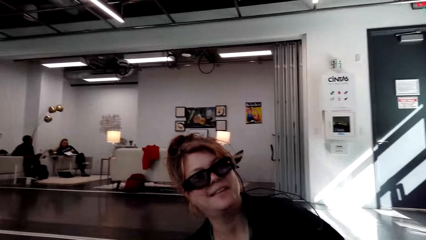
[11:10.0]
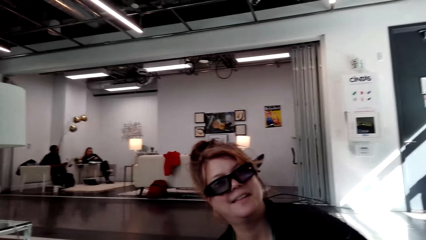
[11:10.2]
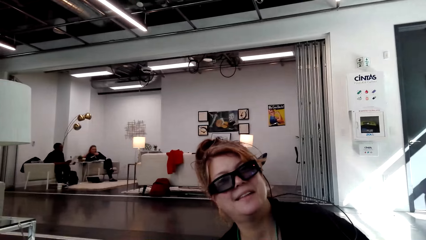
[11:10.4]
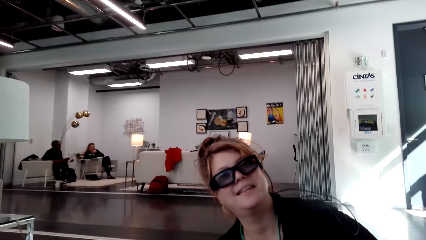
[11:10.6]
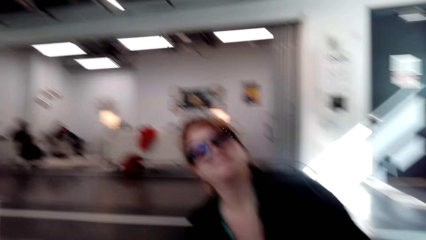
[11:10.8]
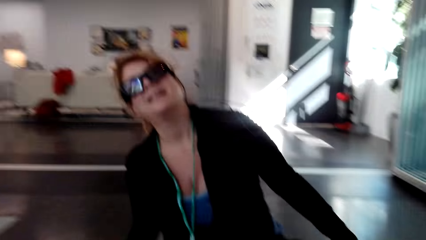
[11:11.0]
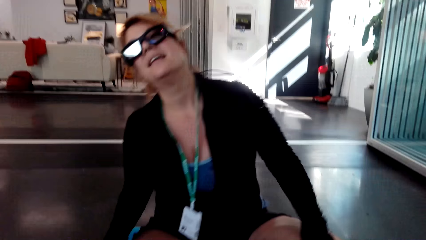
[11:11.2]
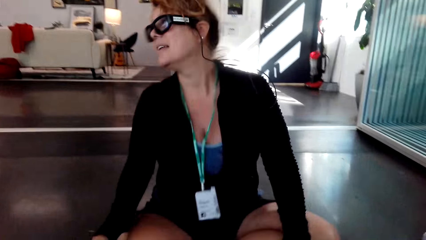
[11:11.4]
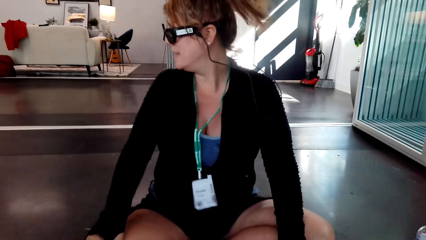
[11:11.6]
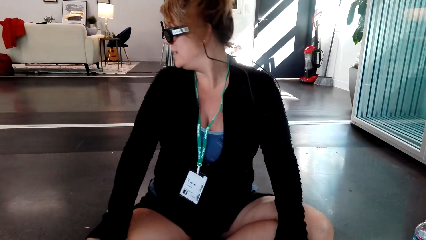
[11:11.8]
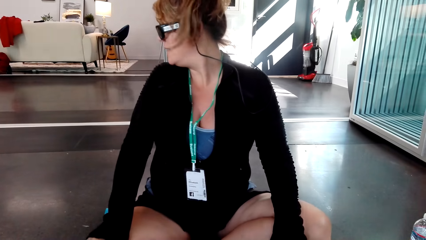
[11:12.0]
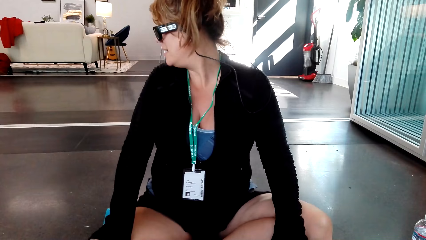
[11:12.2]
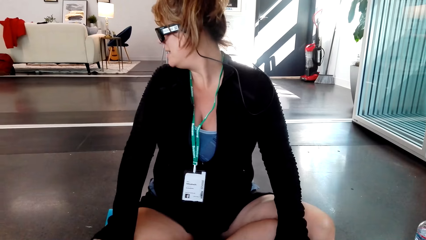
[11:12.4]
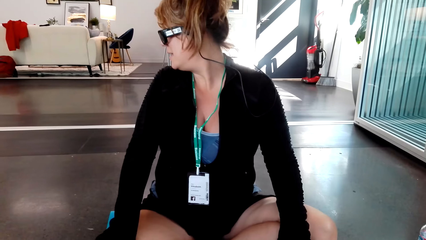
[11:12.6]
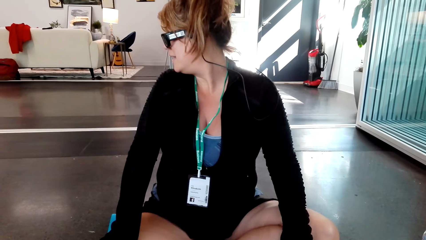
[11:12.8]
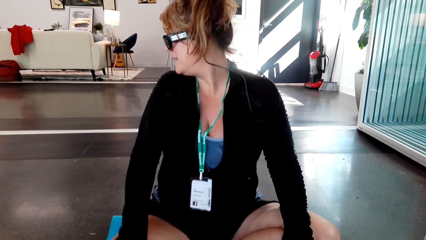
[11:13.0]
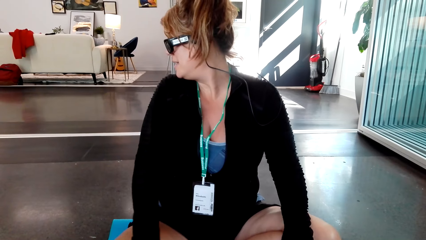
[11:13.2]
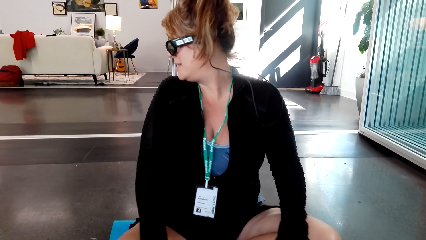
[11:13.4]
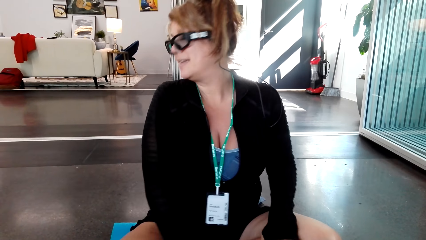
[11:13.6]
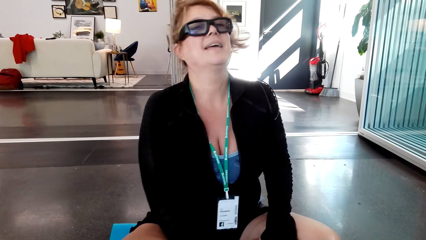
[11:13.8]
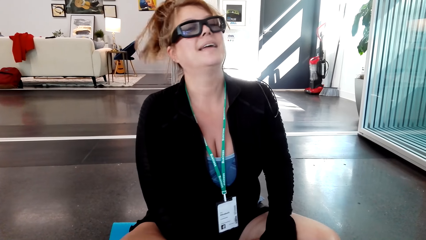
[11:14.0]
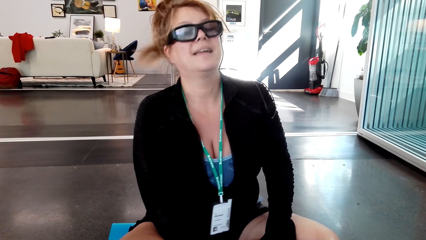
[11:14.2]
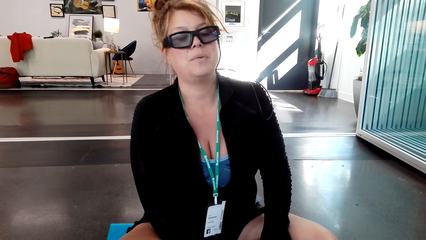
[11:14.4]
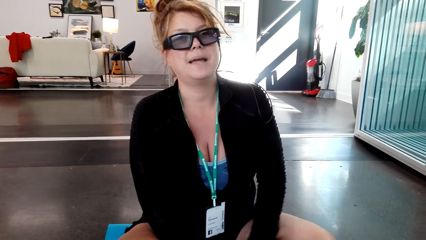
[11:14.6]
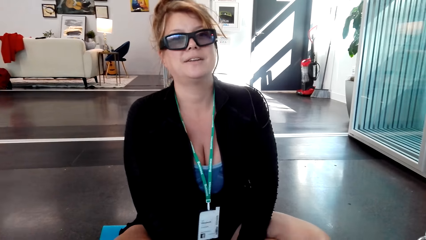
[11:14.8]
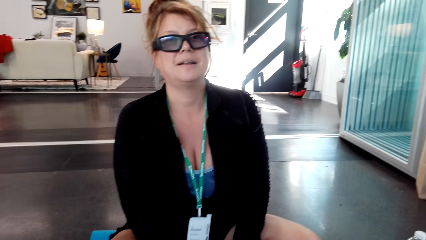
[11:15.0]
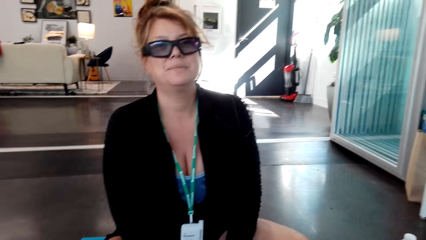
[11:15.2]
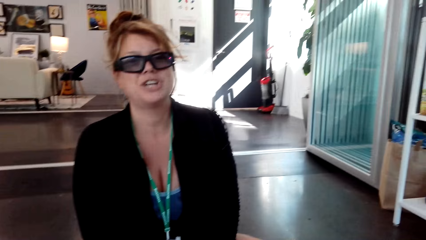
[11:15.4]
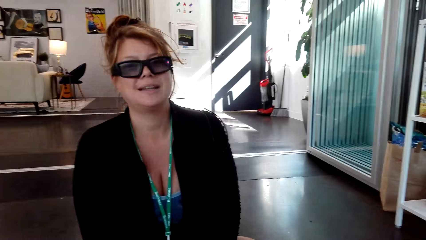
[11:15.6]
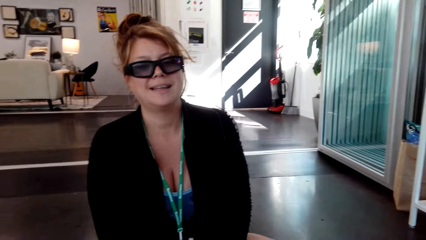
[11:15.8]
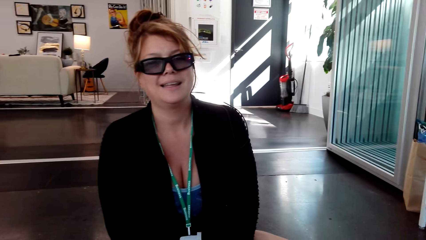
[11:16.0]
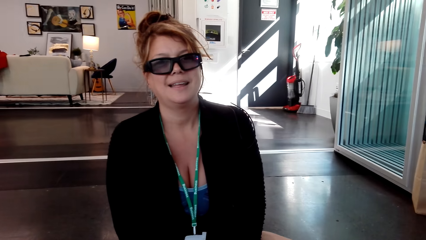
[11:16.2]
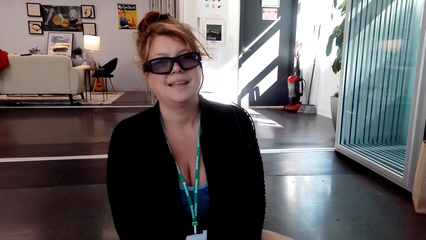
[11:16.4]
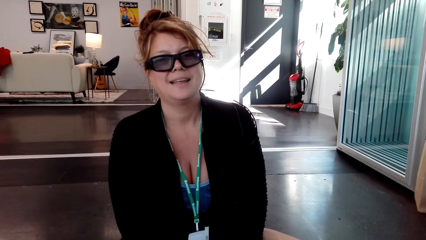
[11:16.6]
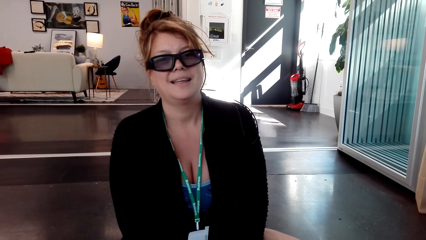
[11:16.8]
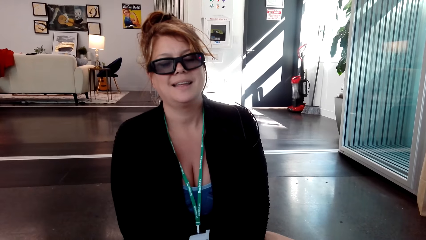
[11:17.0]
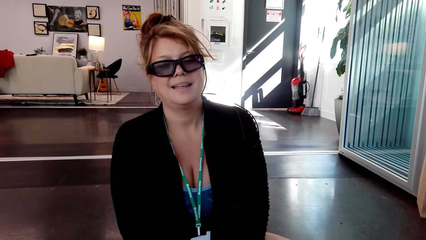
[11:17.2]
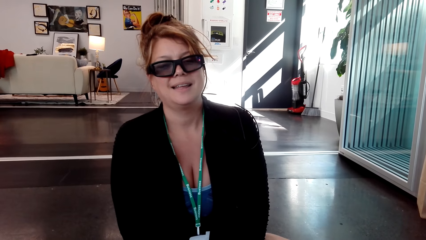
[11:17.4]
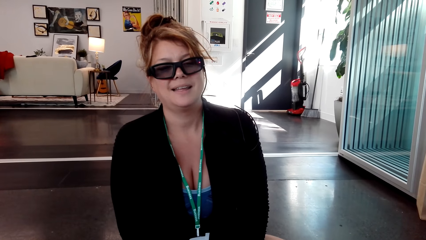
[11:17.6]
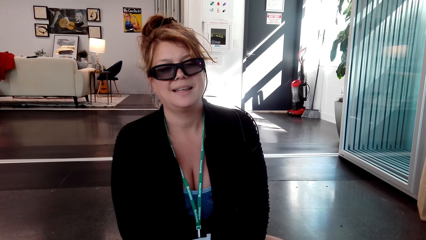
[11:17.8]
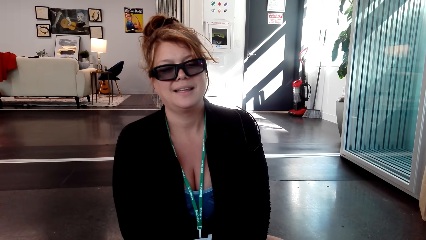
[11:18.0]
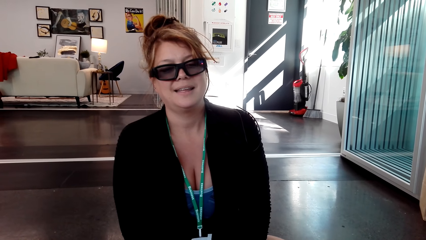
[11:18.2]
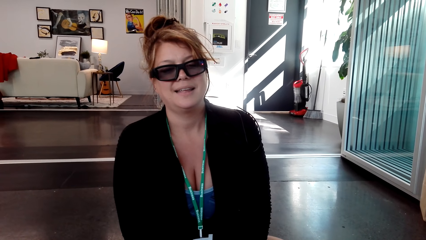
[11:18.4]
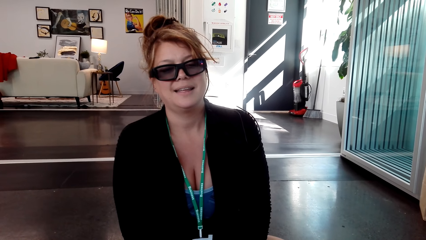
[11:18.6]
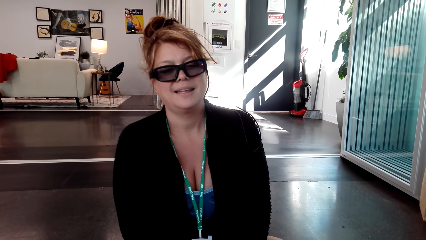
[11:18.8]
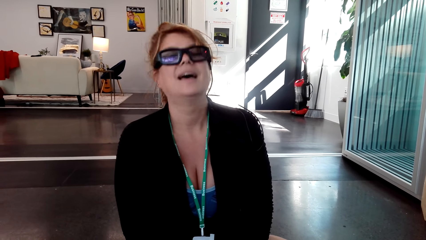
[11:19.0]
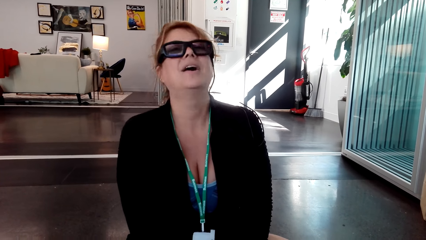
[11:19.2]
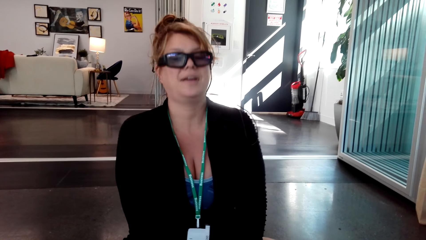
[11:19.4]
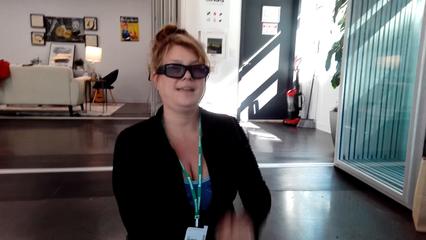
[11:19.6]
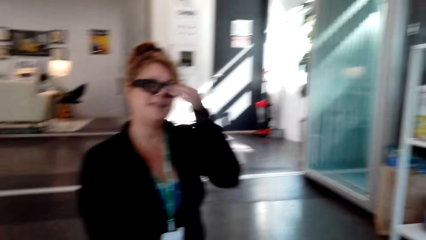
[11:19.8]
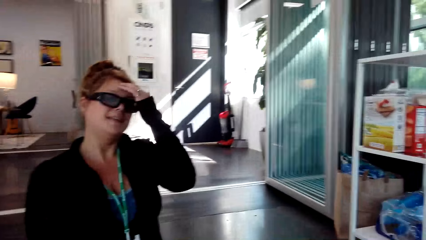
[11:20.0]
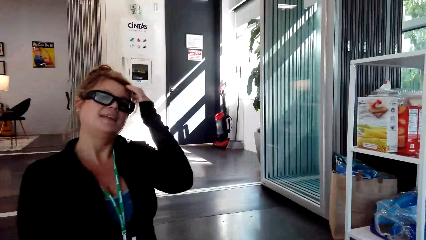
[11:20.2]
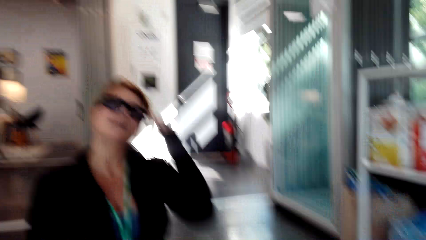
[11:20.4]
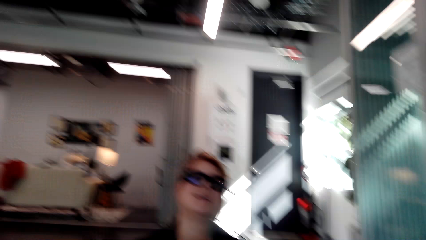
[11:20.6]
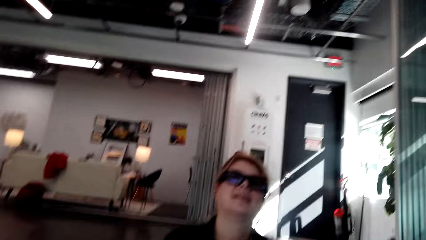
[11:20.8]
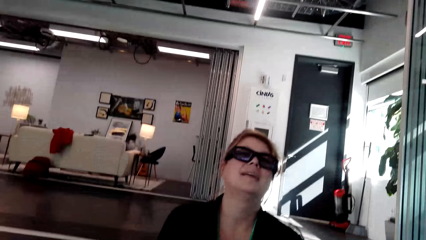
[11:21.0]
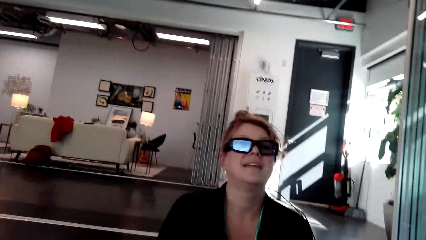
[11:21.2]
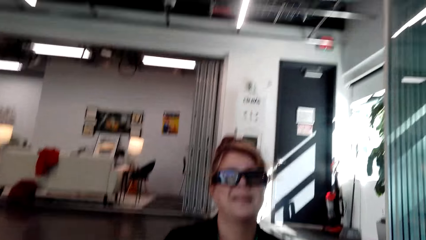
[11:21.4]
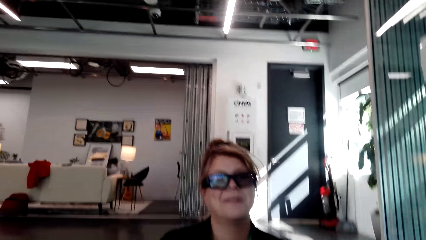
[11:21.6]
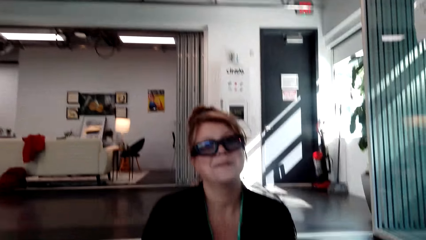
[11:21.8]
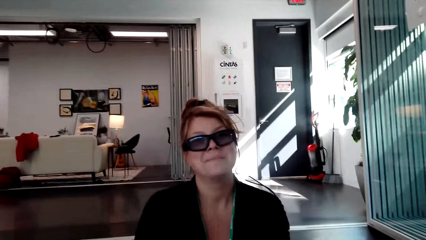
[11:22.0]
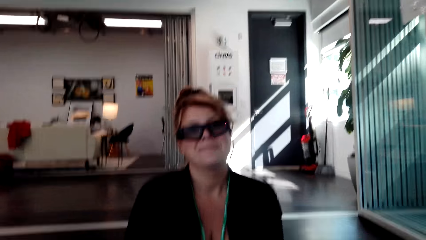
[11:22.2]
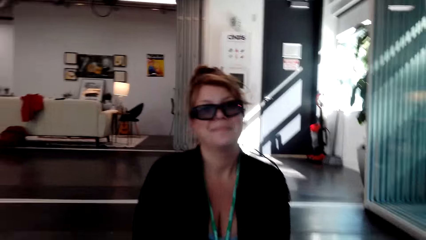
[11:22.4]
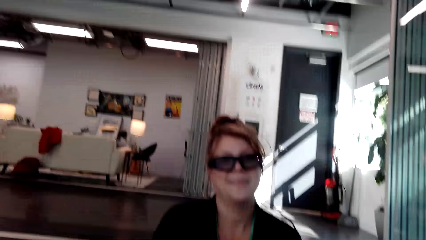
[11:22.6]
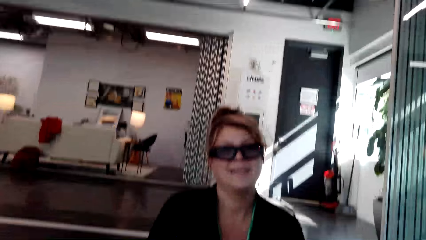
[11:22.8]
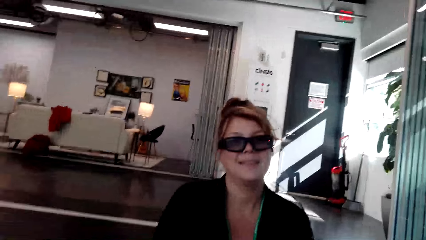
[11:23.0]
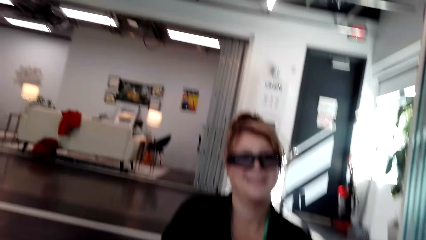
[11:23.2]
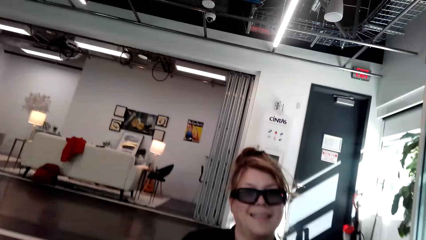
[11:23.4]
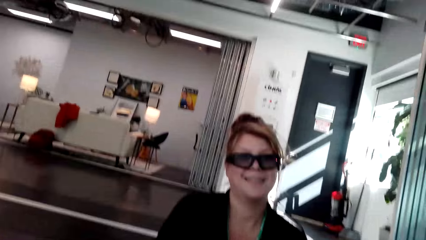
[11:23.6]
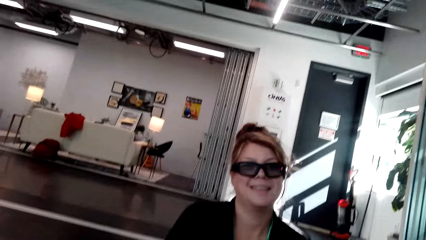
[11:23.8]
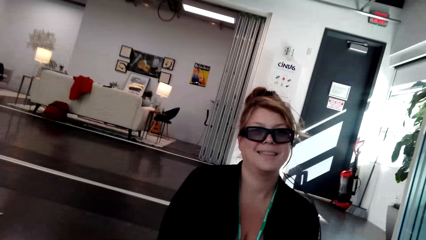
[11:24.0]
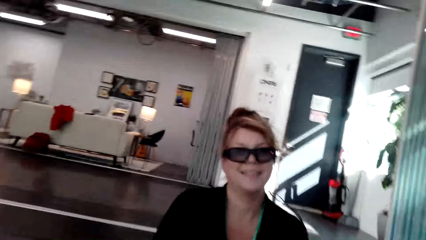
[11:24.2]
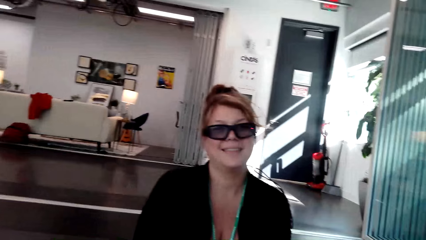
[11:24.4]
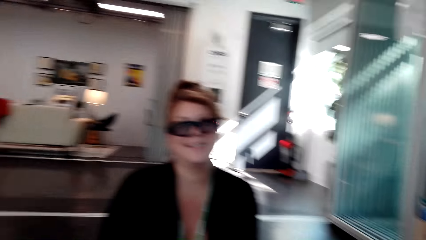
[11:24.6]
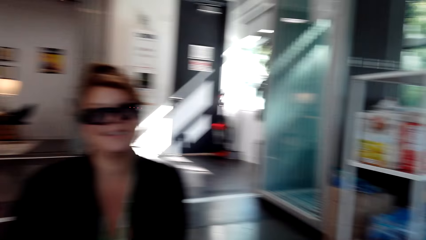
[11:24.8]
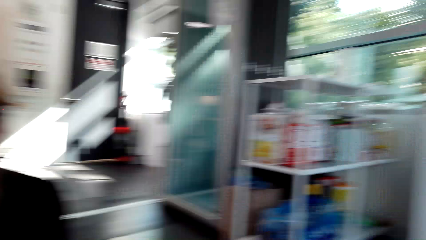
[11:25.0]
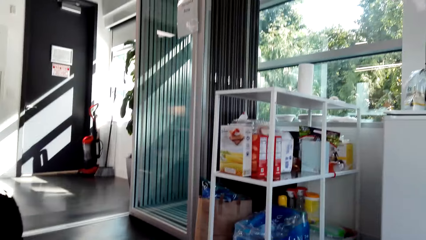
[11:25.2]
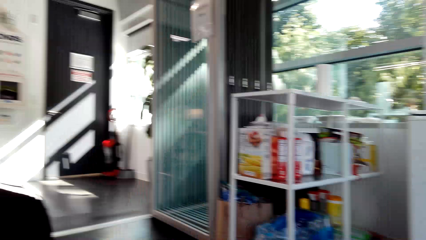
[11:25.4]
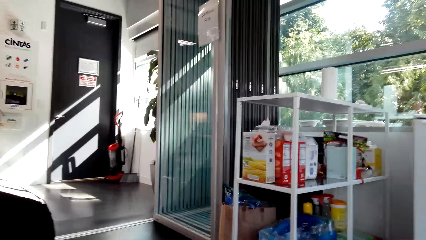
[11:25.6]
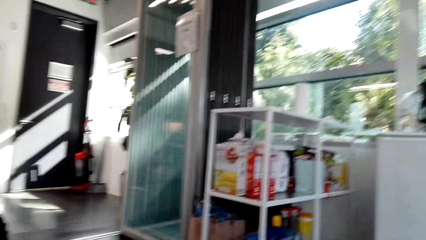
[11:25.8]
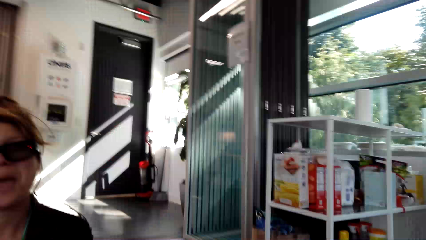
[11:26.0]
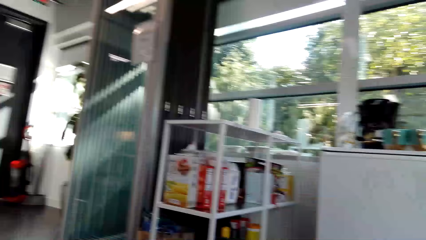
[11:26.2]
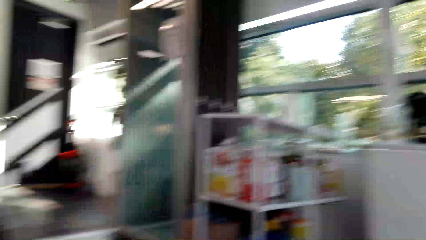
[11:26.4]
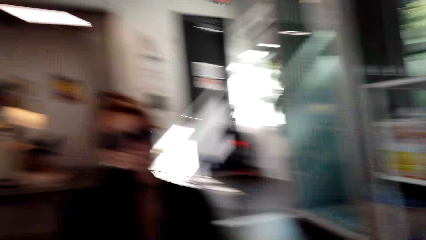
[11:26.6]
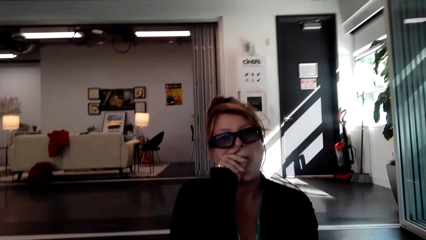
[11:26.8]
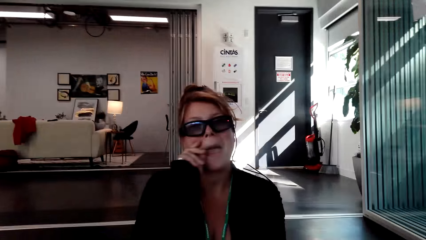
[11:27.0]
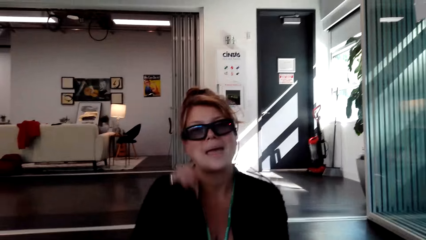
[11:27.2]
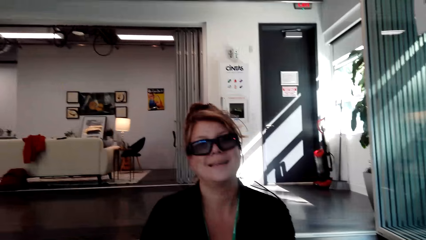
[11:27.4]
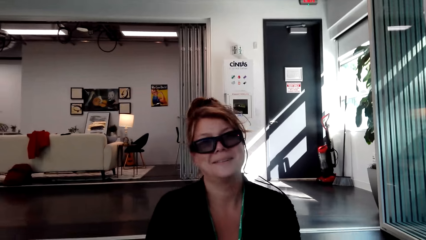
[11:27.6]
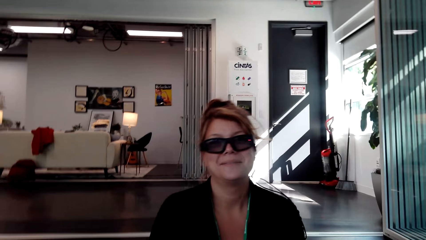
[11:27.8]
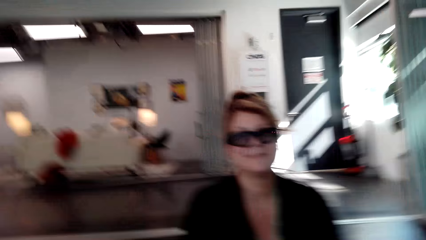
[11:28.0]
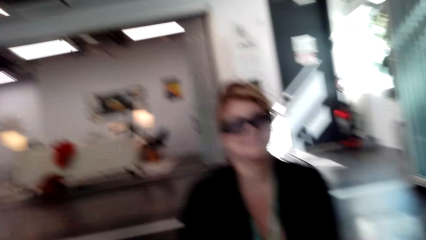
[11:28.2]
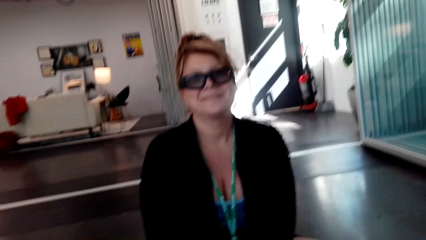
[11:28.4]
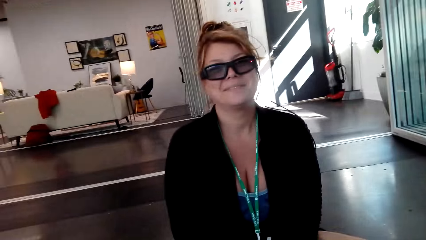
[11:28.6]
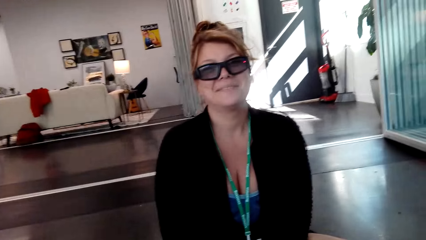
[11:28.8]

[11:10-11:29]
A person talks. The camera wearer talks with another person.
